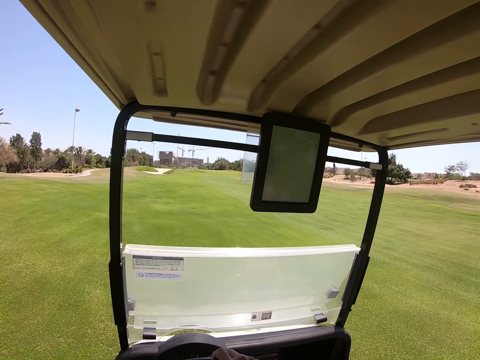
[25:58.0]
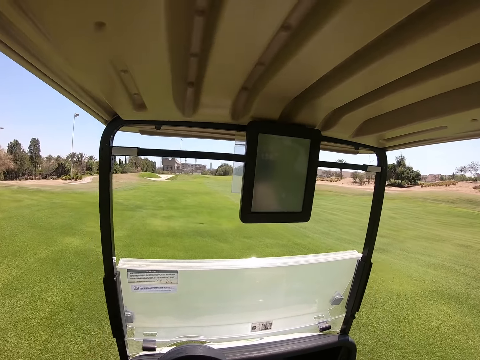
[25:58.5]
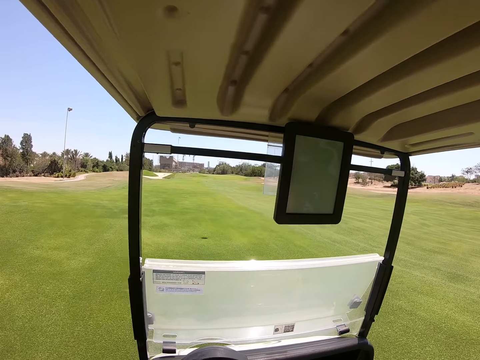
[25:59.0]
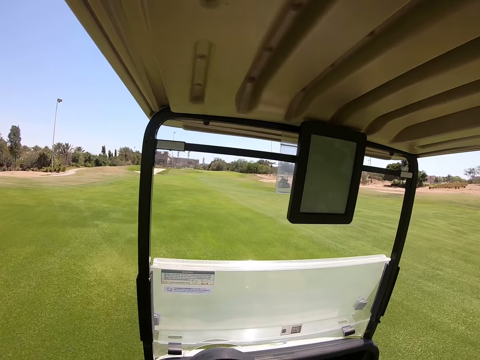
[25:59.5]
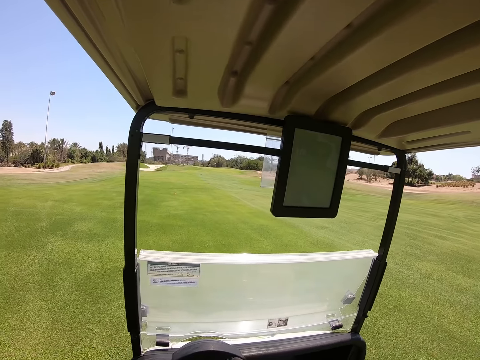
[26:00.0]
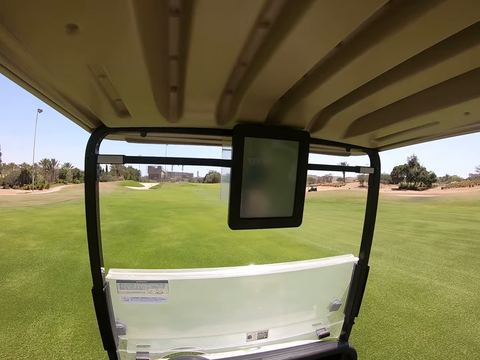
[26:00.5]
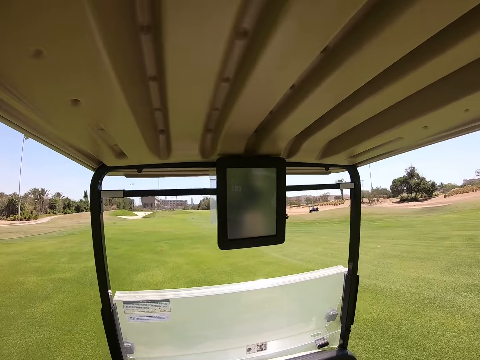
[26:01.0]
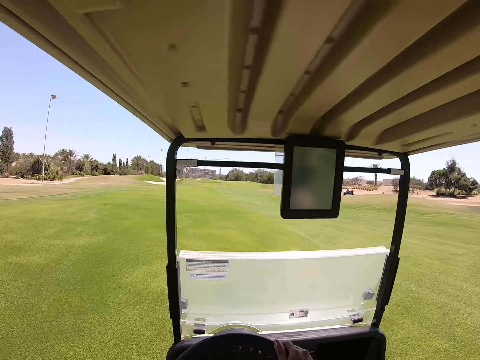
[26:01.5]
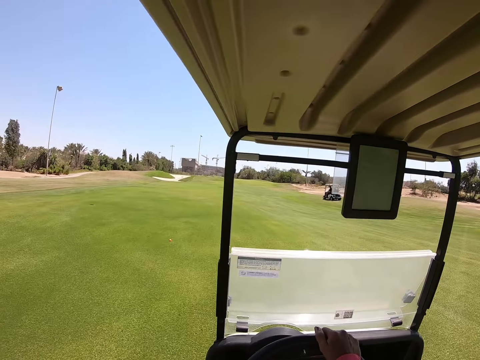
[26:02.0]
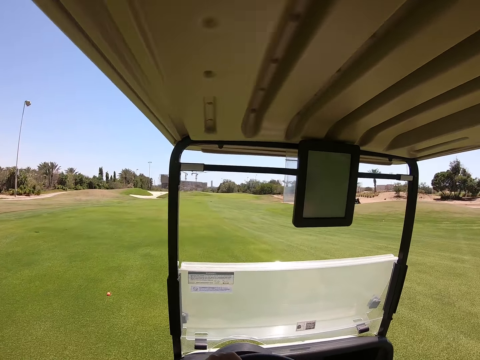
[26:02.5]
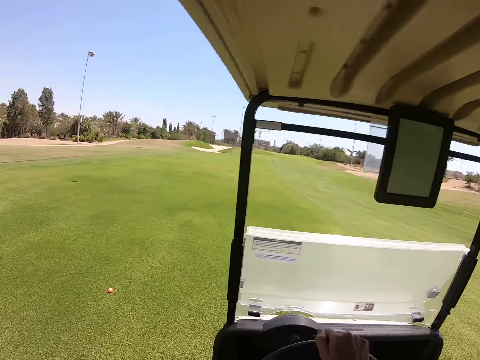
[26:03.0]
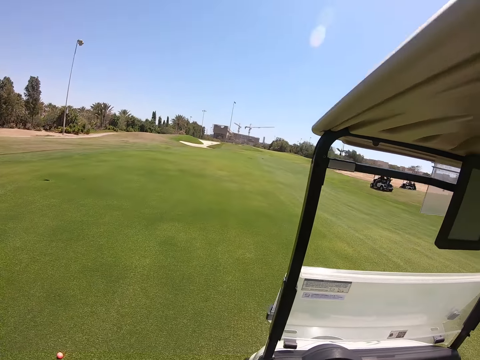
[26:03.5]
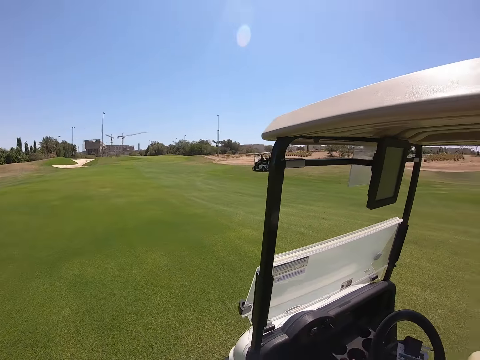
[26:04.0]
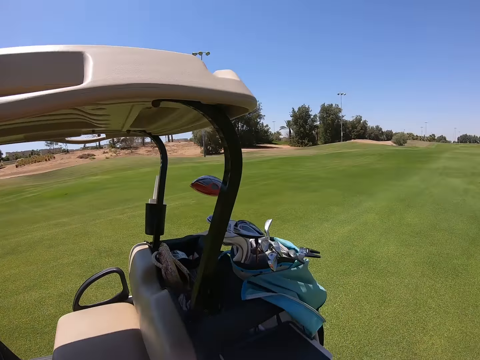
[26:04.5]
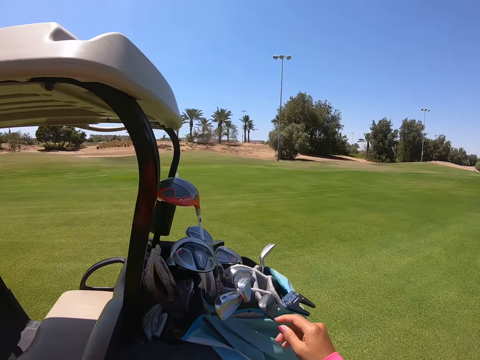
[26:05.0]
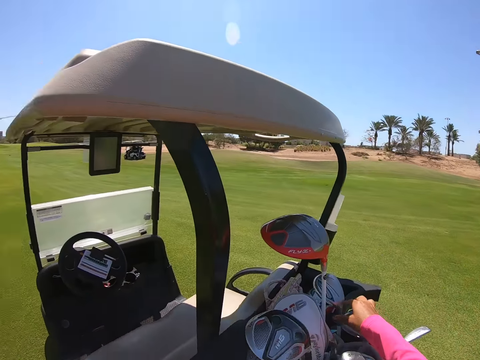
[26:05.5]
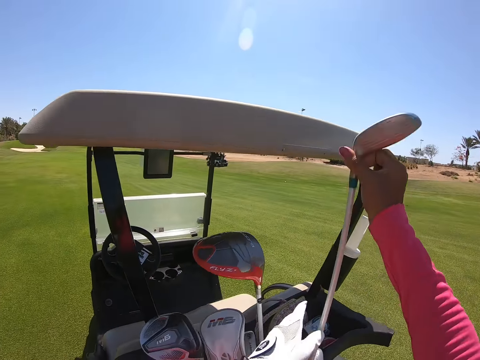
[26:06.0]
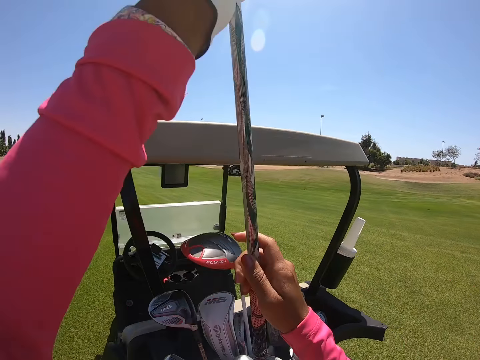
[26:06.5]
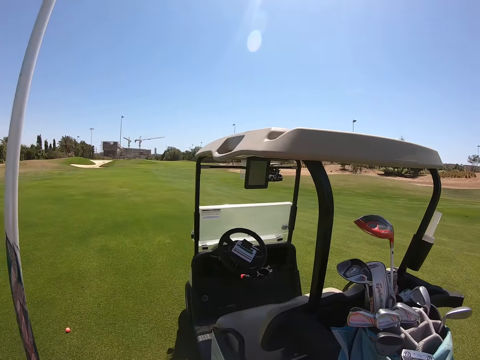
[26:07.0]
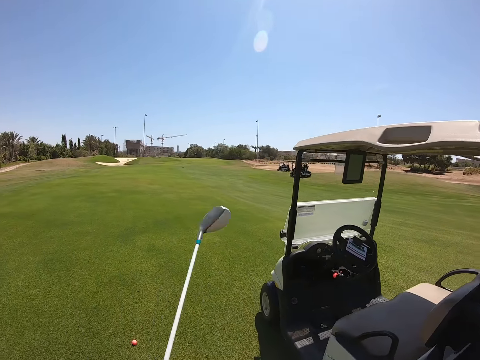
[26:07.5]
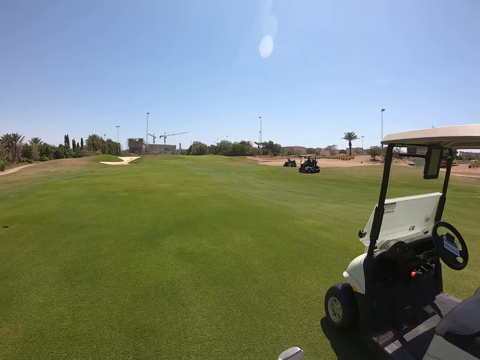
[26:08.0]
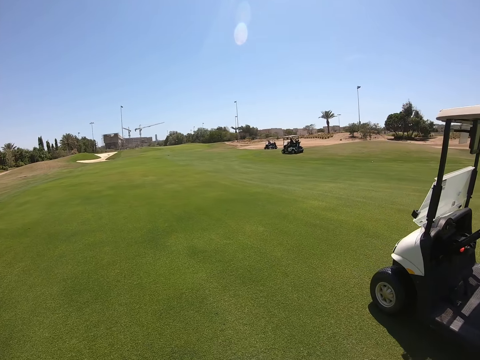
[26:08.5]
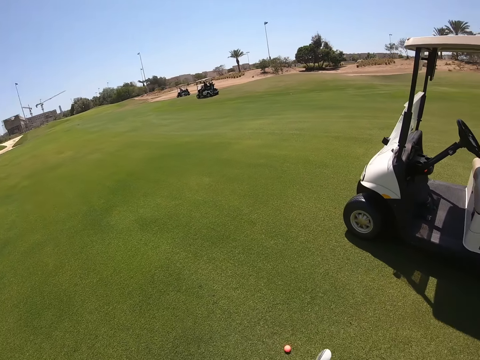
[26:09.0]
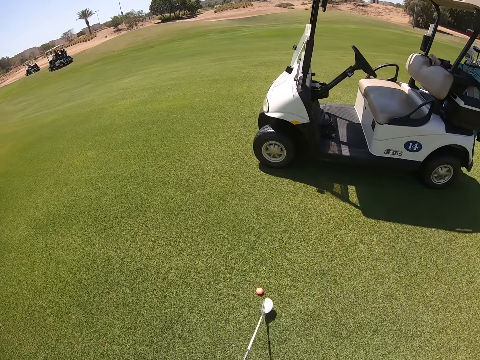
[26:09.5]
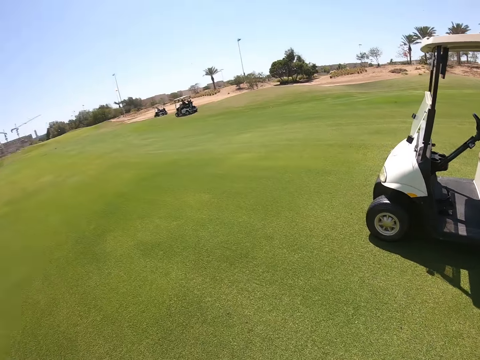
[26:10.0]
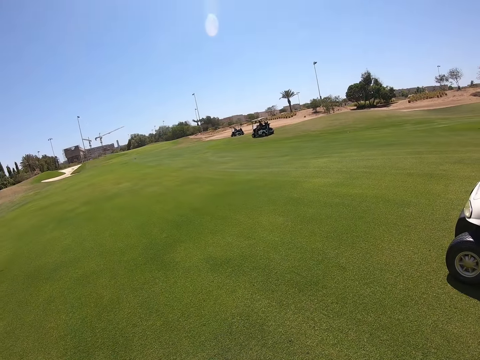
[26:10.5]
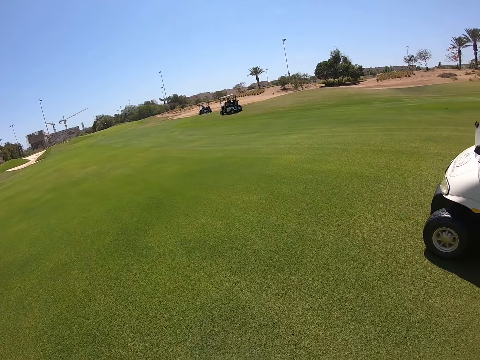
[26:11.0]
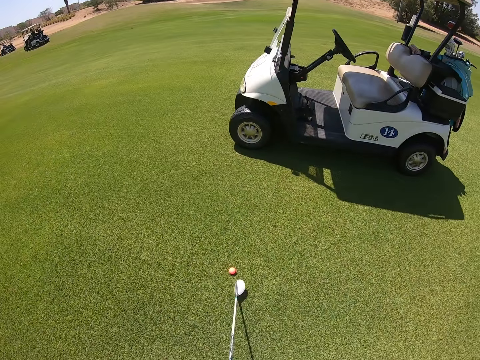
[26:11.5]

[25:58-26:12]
The camera wearer alights. They pick up the golf club, a golf iron. They look around.

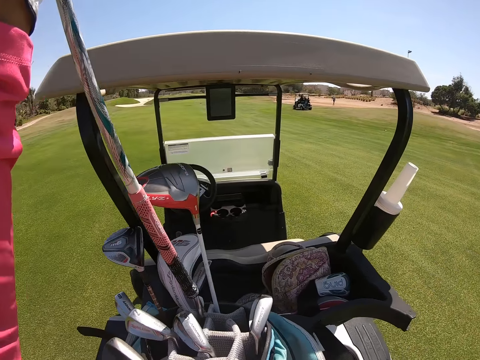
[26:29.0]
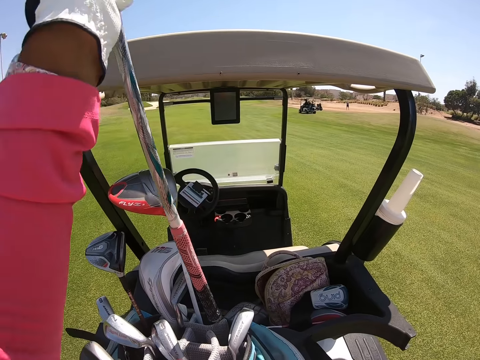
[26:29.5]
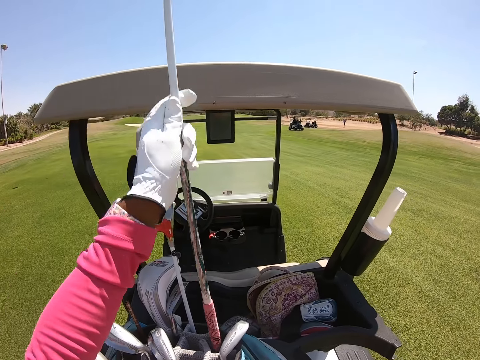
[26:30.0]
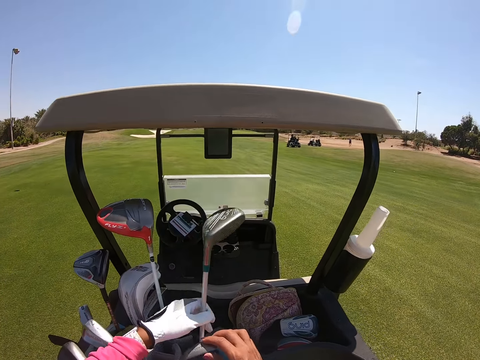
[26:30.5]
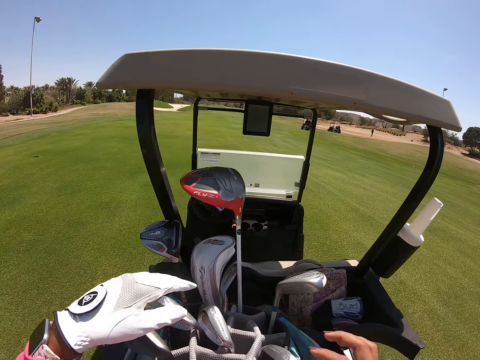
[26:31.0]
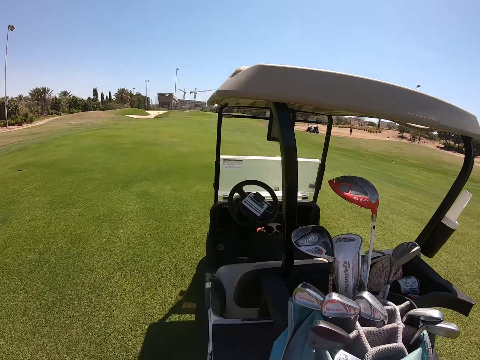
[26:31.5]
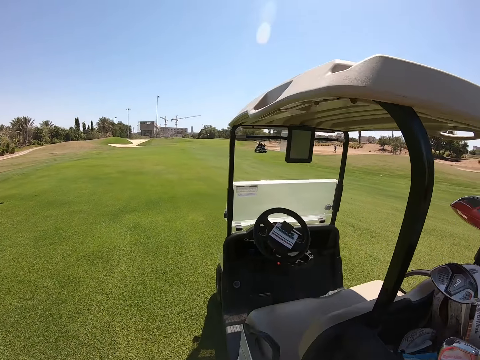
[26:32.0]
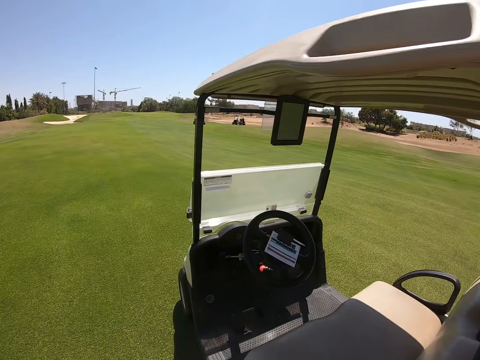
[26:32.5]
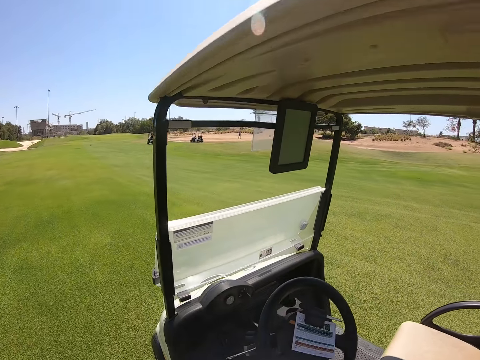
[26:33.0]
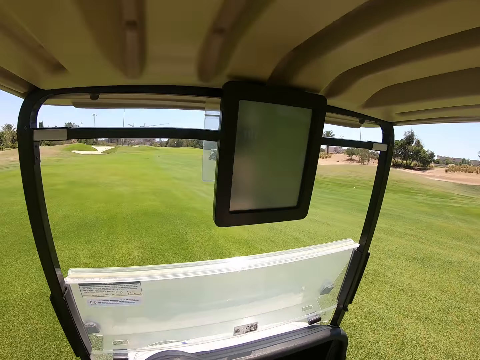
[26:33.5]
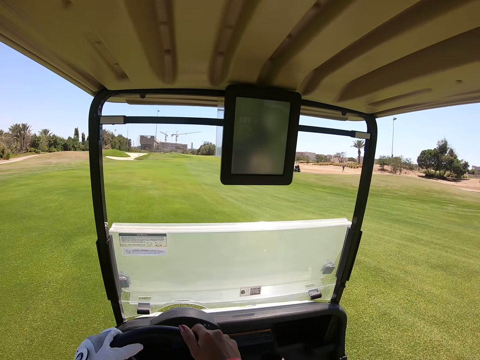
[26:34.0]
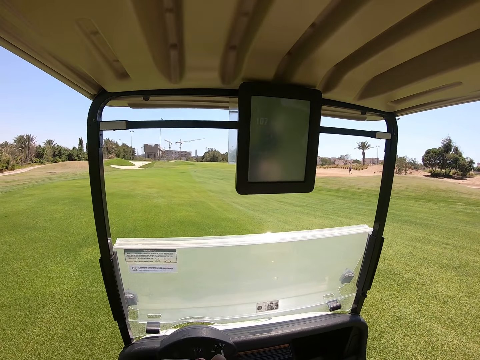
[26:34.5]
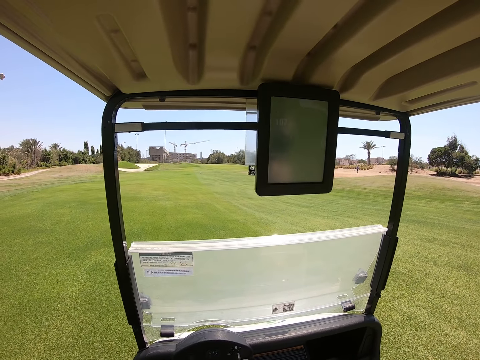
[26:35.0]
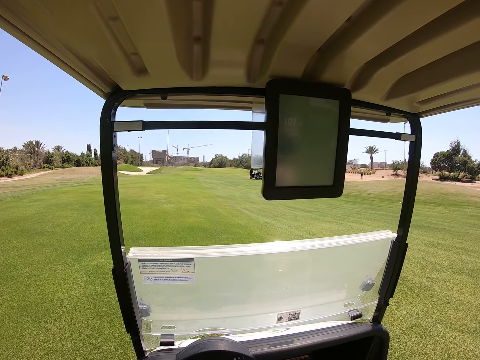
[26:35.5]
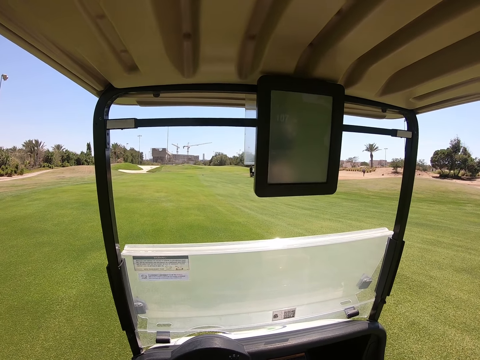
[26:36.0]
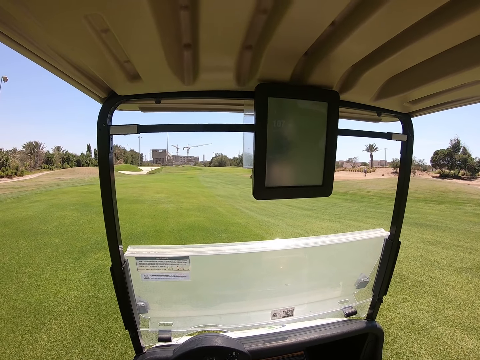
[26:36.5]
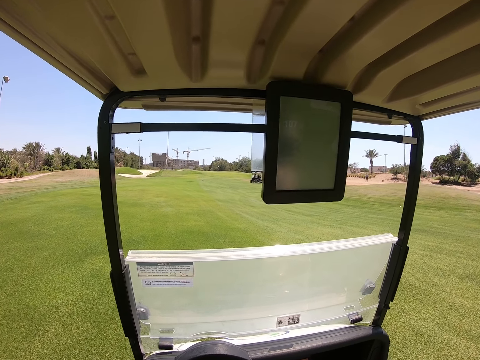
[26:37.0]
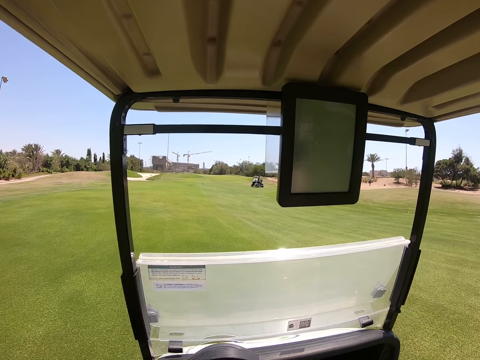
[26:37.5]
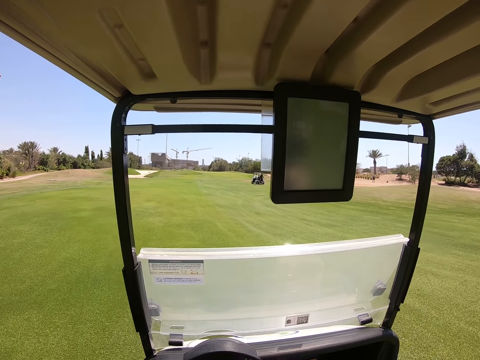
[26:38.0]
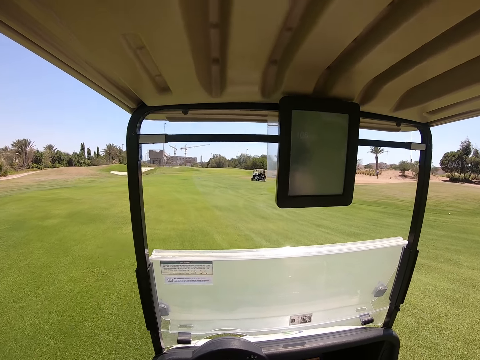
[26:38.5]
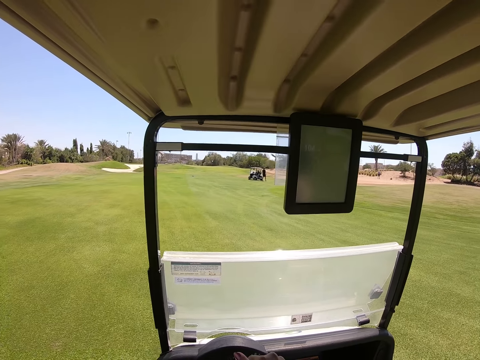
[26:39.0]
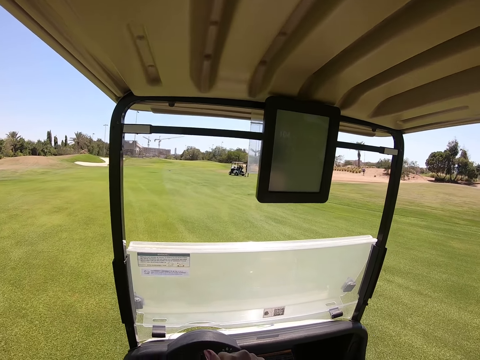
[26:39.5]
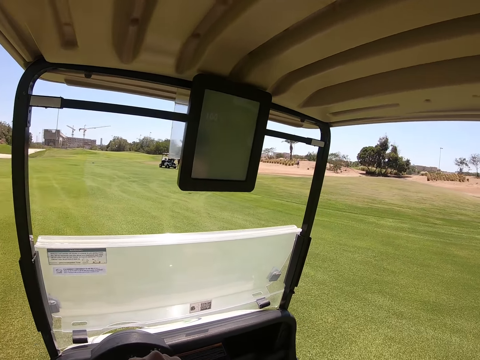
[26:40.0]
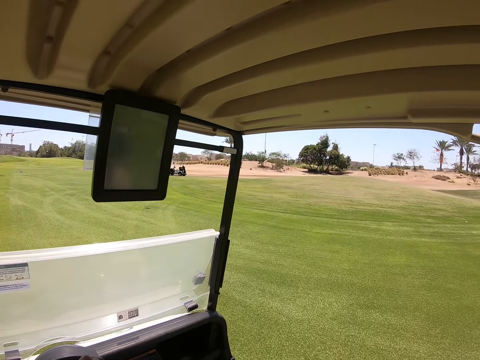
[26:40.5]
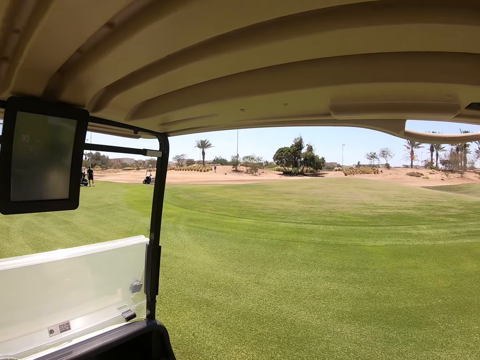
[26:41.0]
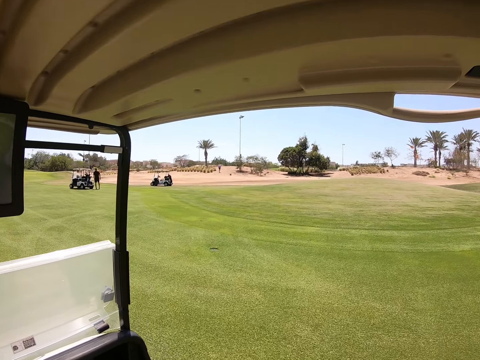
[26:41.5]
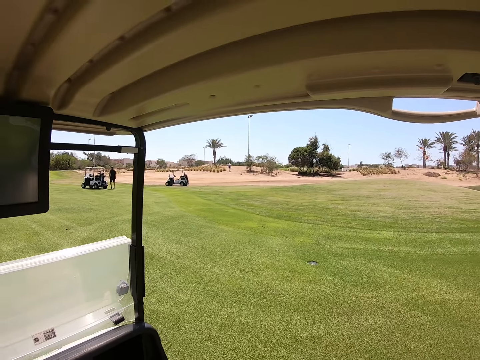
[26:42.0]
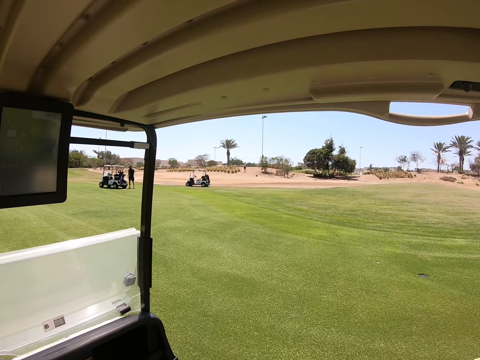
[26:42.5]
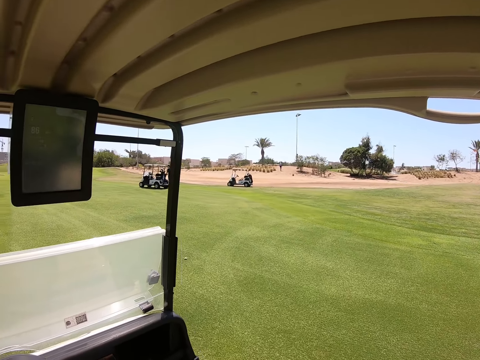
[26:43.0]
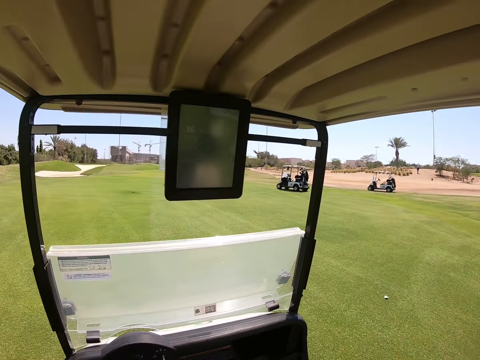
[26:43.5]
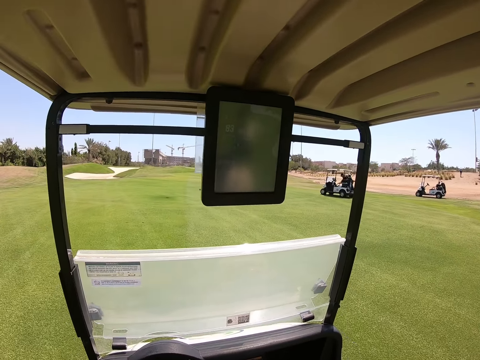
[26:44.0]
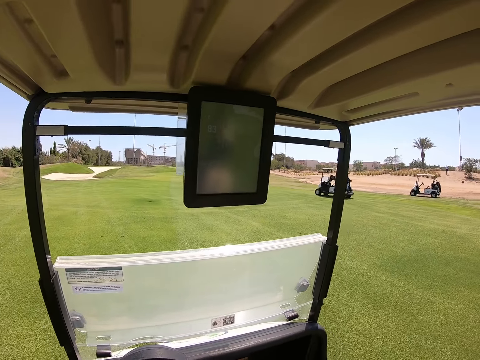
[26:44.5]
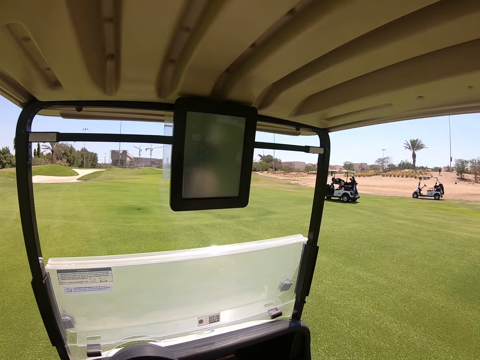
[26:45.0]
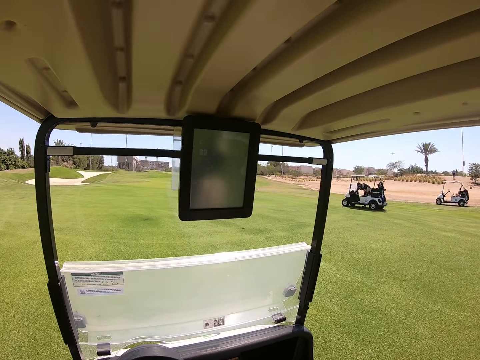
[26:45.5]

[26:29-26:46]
The camera wearer puts the golf club, a golf iron, in the golf cart bag. They walk. They sit. They drive the golf cart in the golf course.
